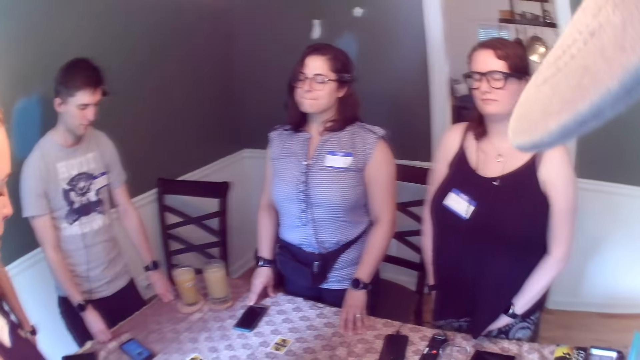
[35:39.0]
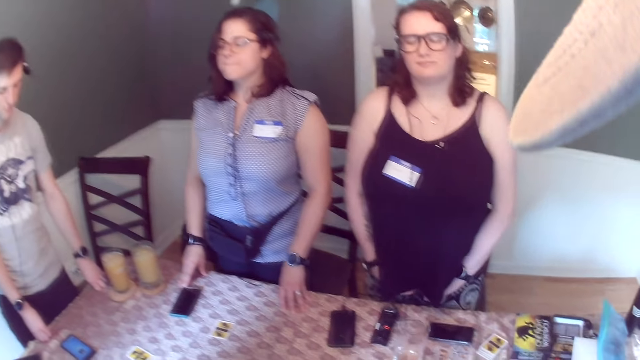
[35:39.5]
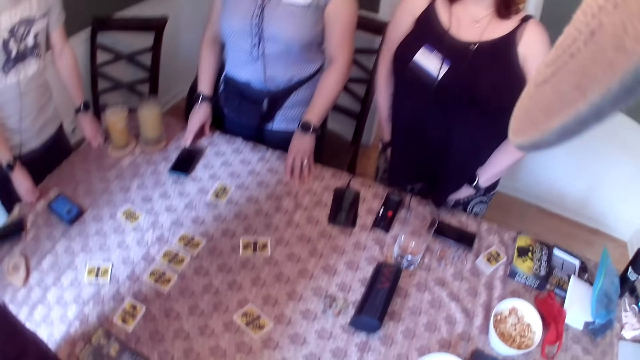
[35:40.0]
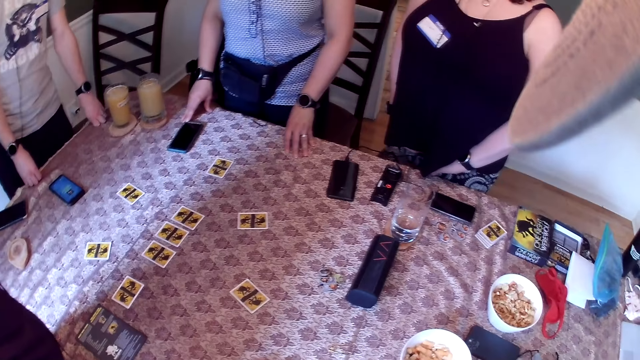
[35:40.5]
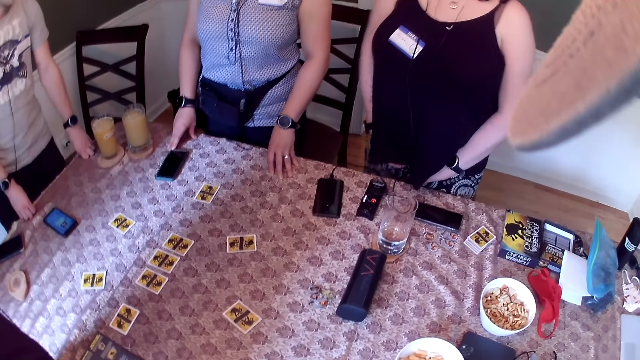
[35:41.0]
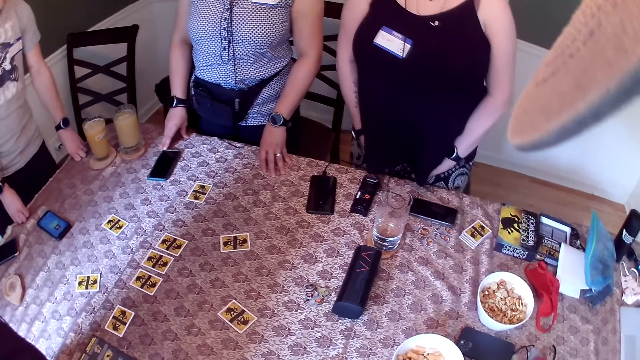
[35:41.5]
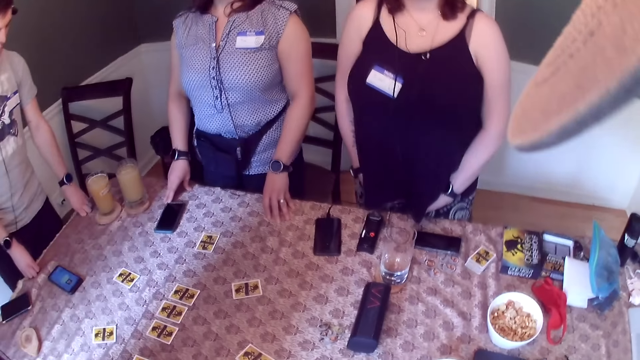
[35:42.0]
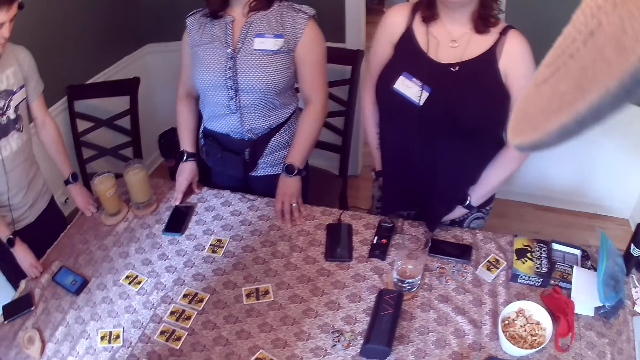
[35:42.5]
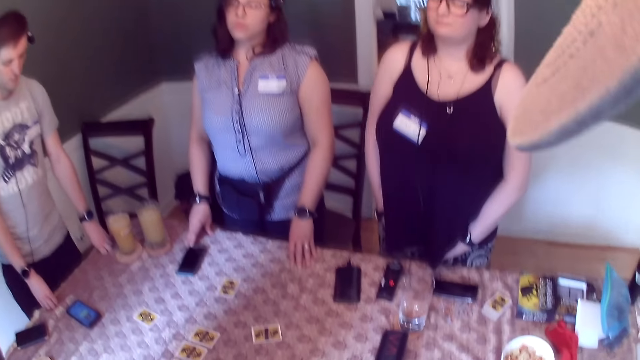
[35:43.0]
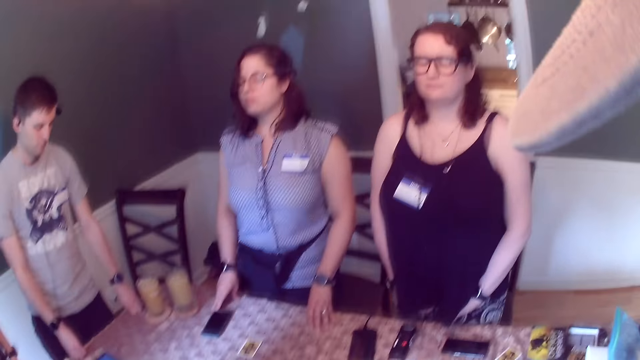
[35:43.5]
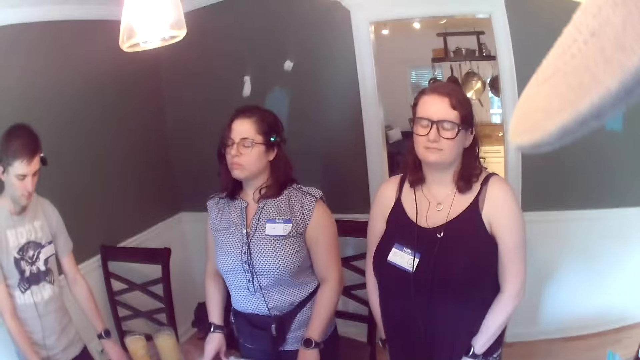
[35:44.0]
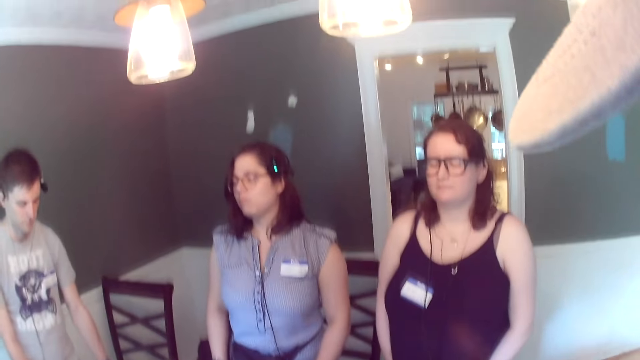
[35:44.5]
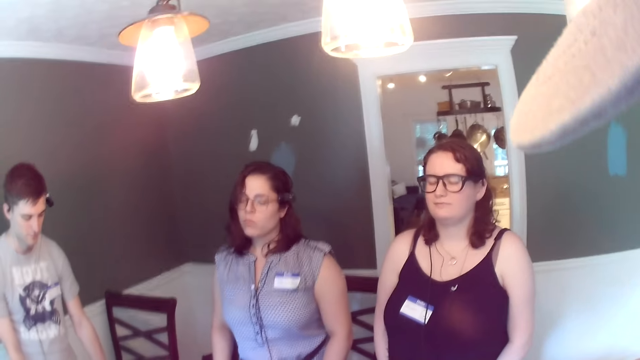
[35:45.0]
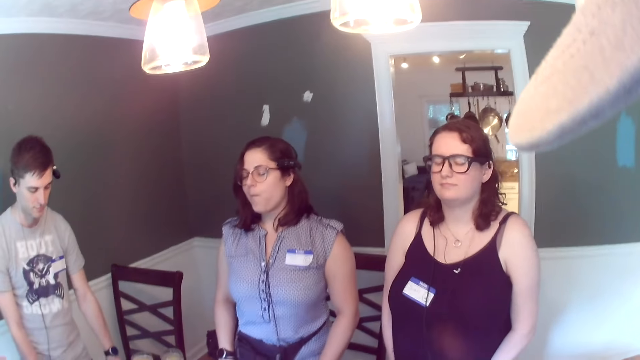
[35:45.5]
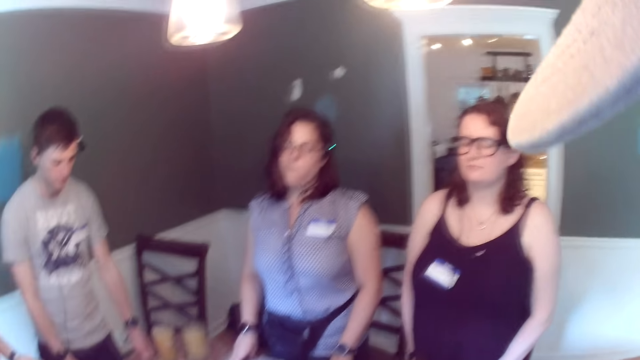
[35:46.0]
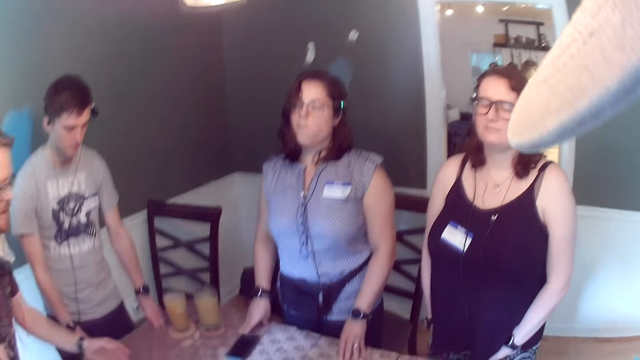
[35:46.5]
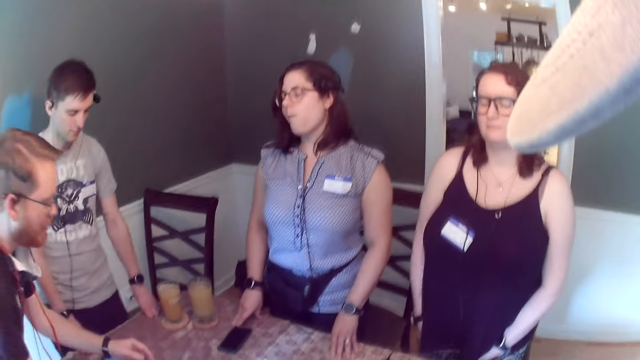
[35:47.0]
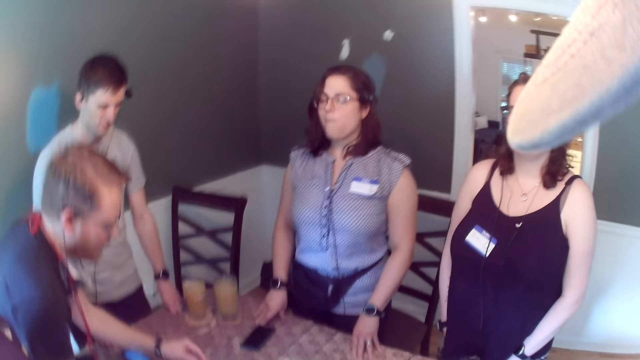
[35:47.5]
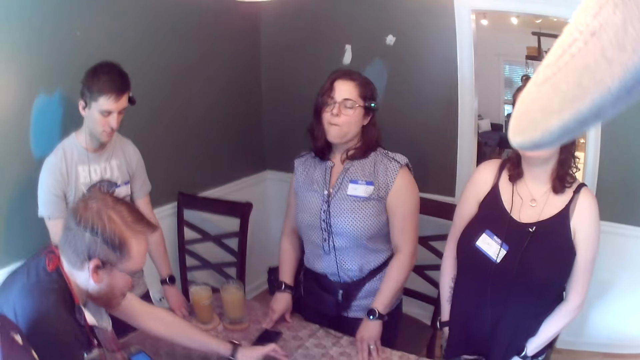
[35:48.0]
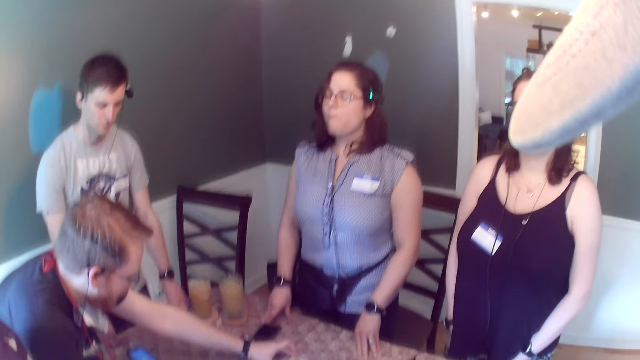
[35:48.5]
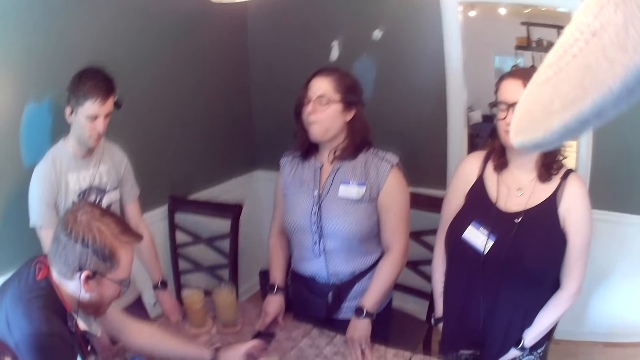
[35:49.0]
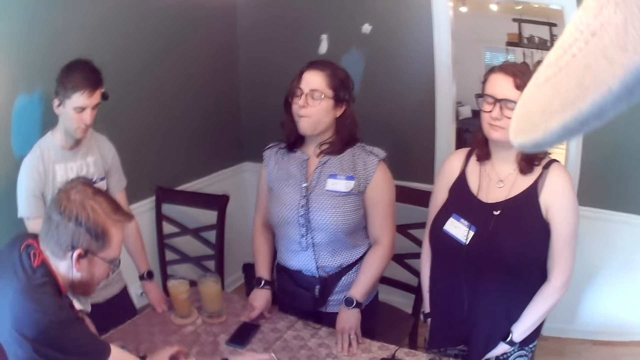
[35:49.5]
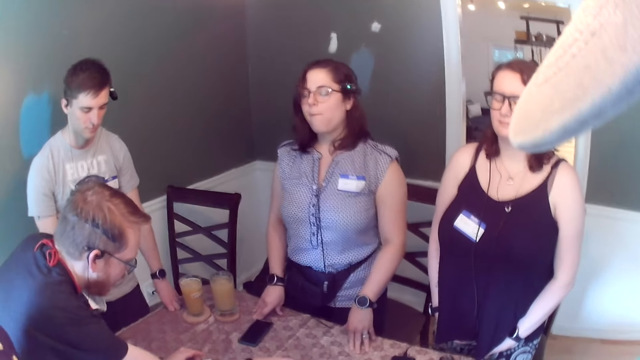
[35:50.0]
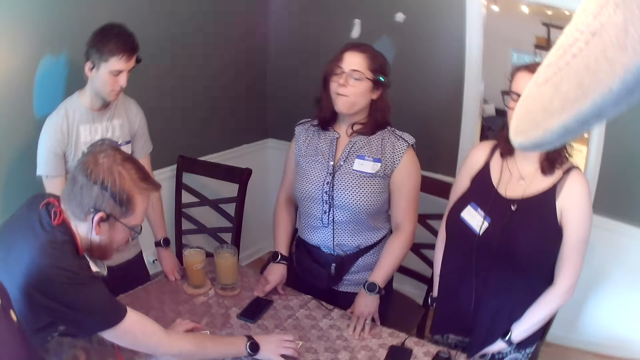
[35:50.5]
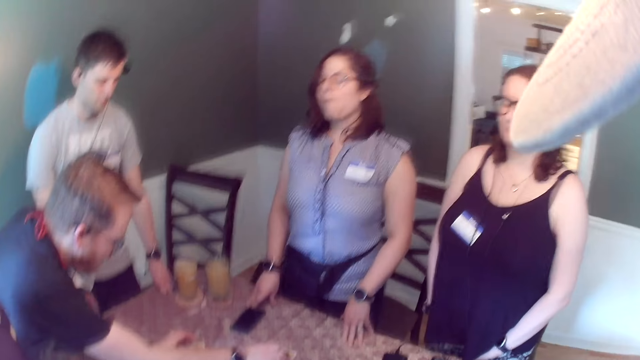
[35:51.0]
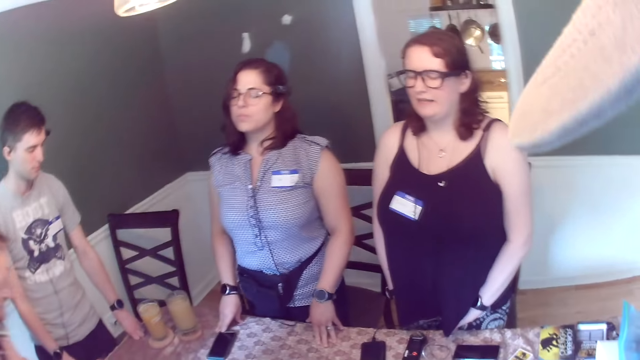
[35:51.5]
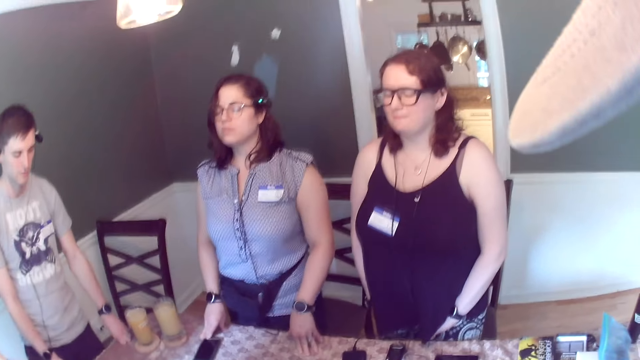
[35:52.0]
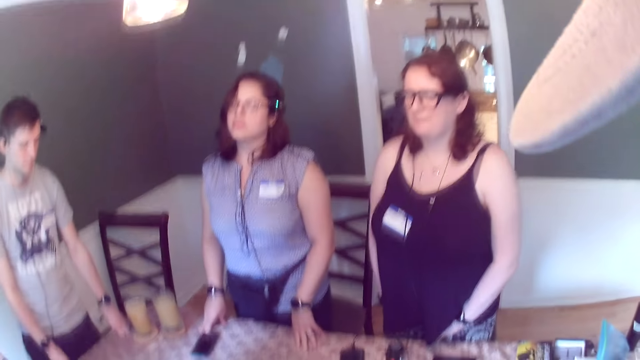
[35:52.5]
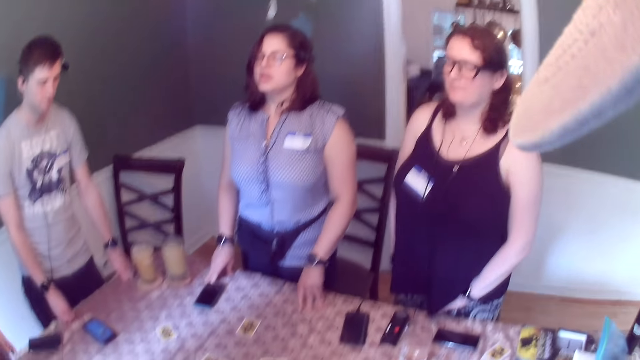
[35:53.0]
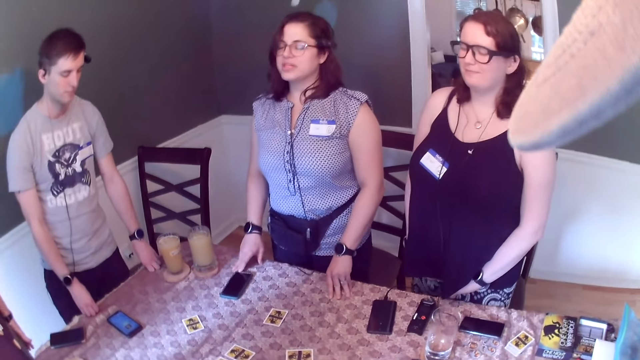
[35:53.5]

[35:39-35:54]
The man picks up a card from the dining table with his left hand and drops the card on the dining table with his right hand.

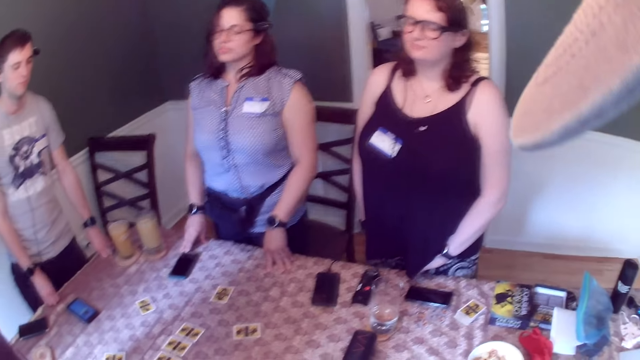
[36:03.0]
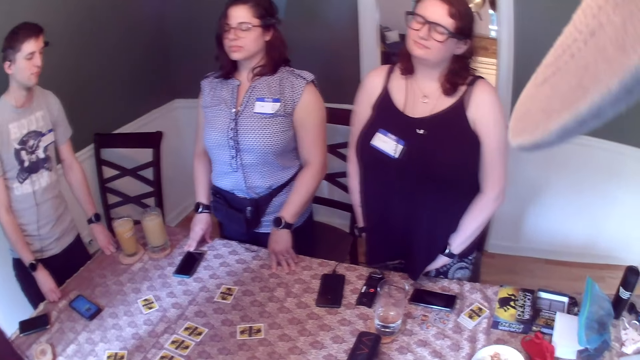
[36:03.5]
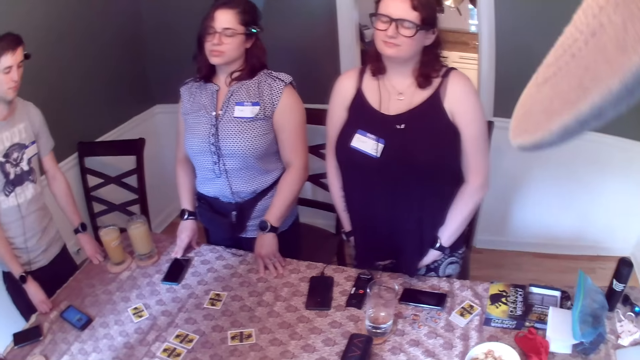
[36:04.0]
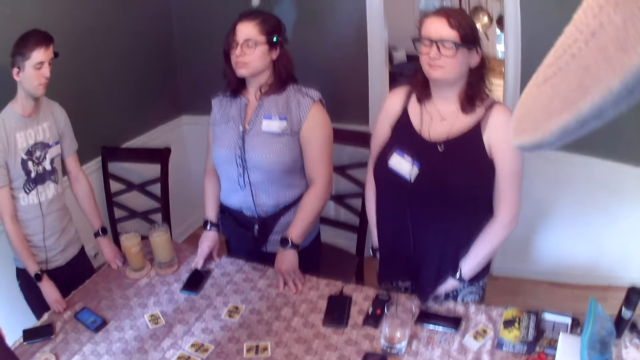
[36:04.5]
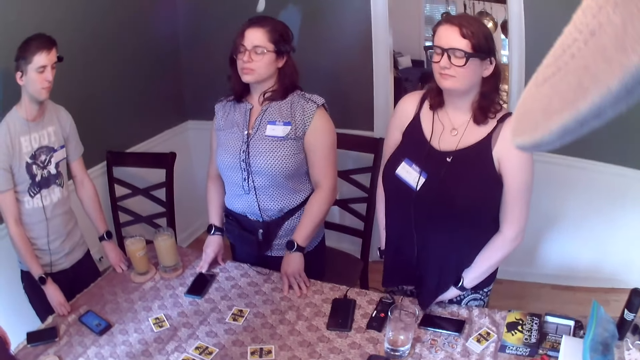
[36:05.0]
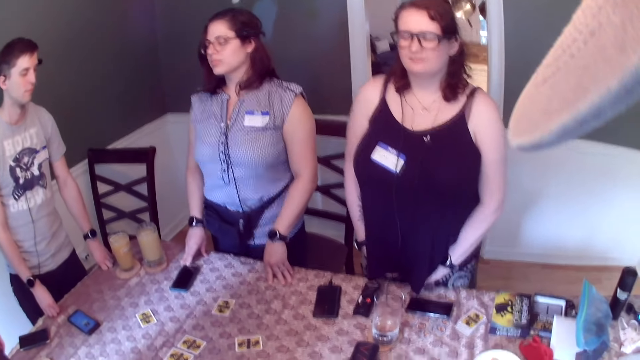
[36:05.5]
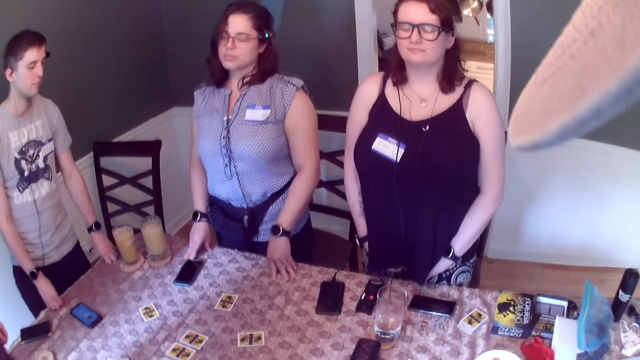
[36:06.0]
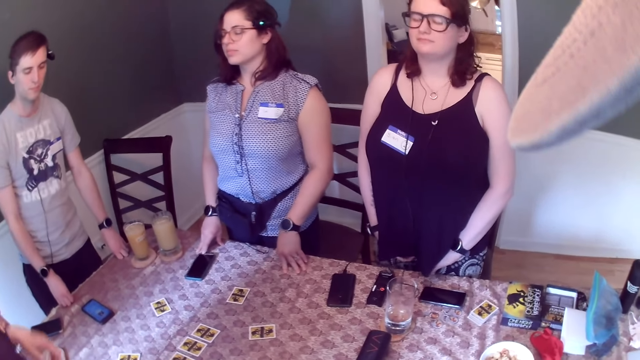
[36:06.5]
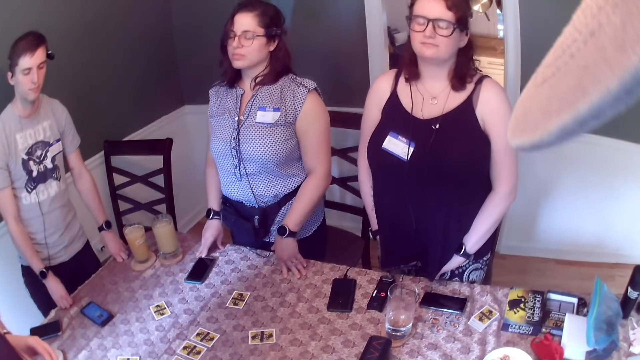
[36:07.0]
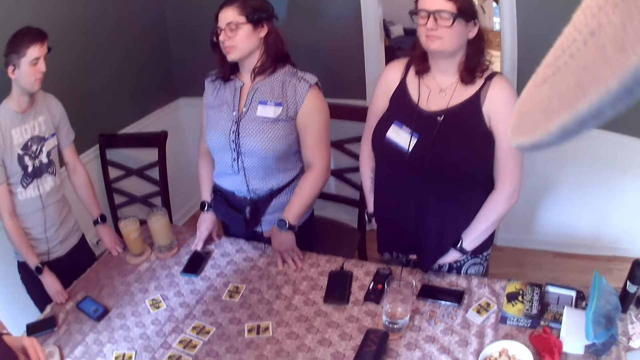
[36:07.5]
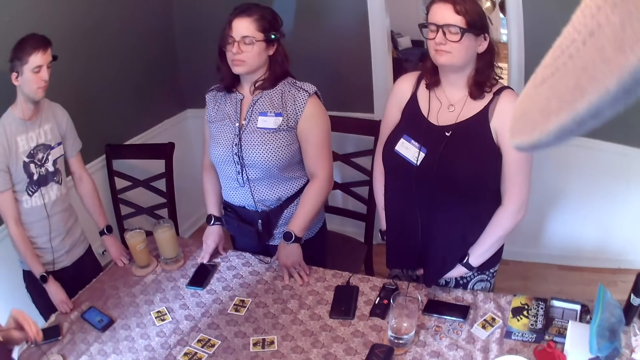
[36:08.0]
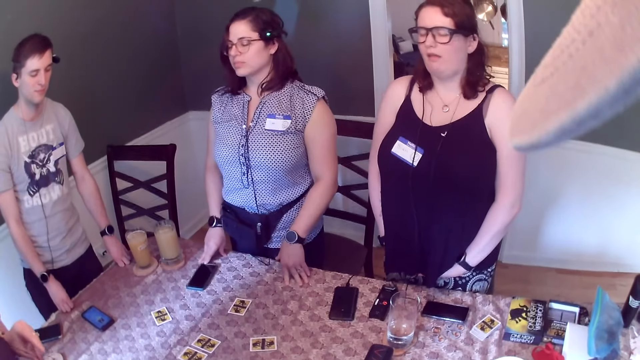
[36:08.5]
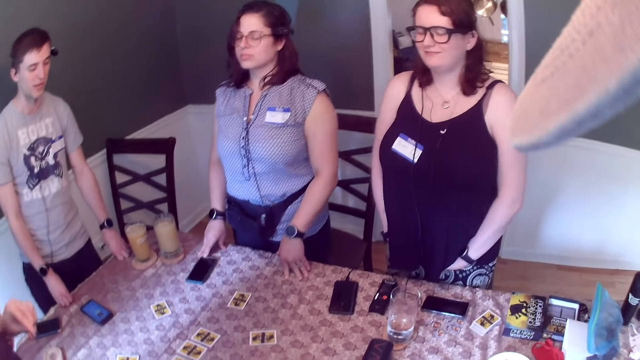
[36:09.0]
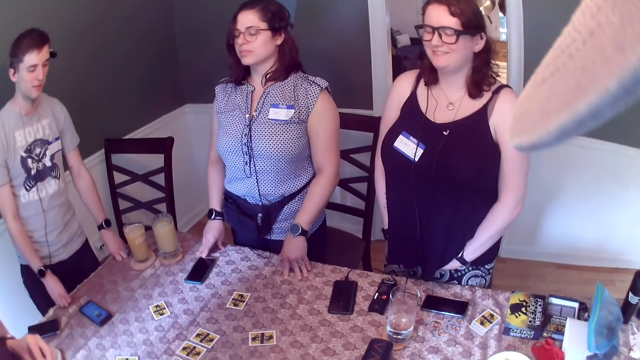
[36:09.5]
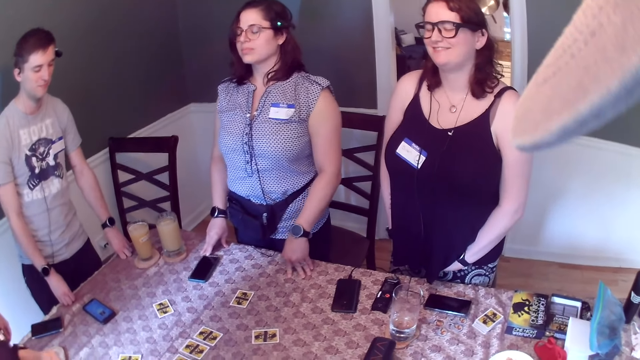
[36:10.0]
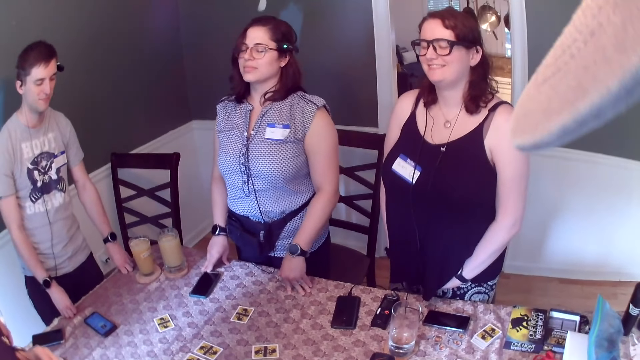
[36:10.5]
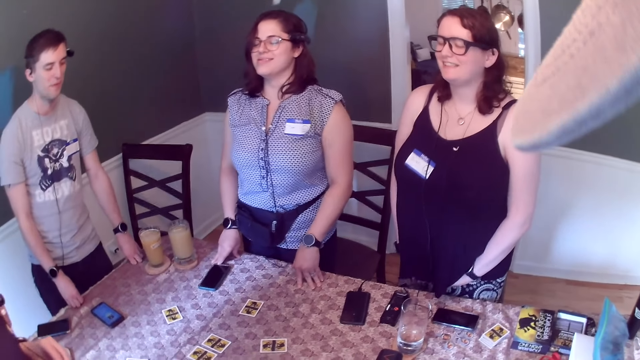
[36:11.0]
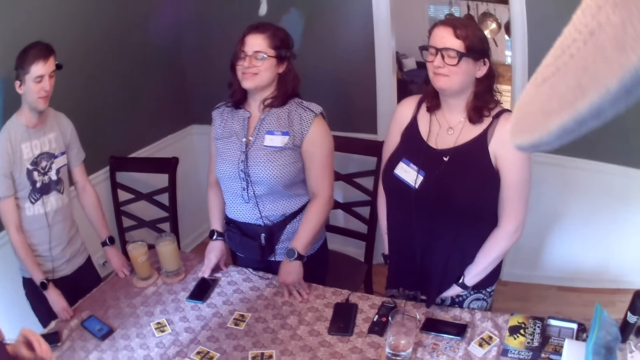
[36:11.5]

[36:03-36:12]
The man talks to the group of people. The woman holds her camera wire with her left hand. She holds her camera wire with both hands.
